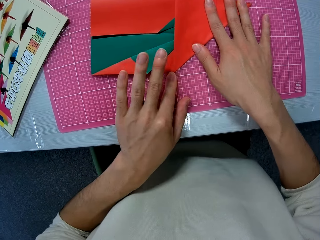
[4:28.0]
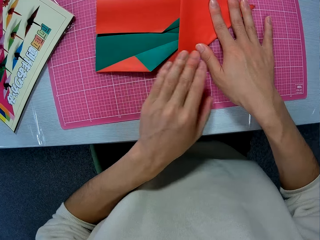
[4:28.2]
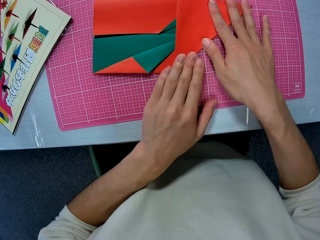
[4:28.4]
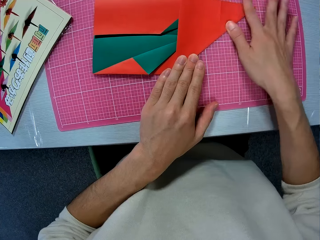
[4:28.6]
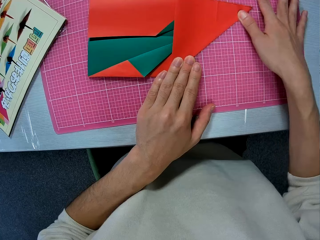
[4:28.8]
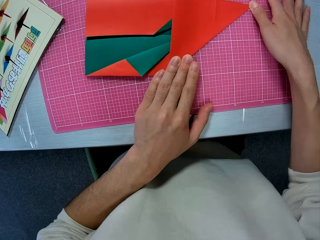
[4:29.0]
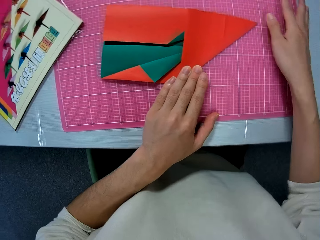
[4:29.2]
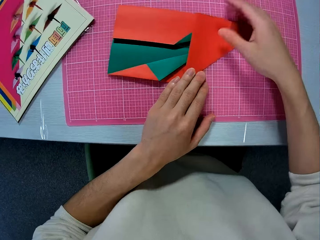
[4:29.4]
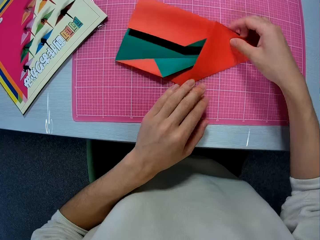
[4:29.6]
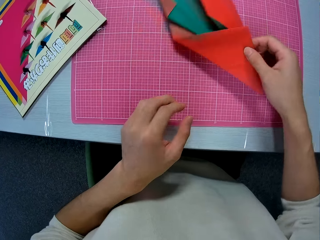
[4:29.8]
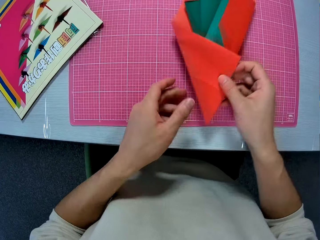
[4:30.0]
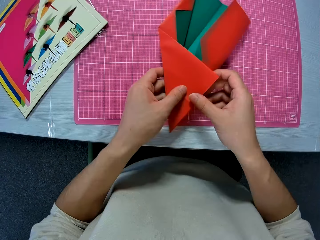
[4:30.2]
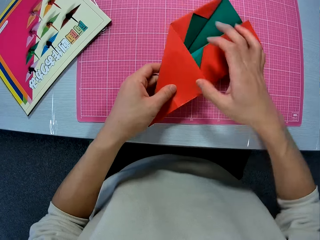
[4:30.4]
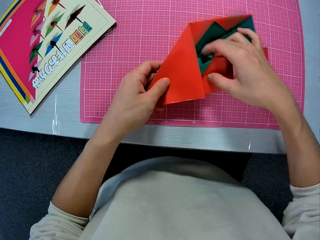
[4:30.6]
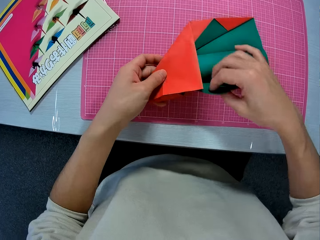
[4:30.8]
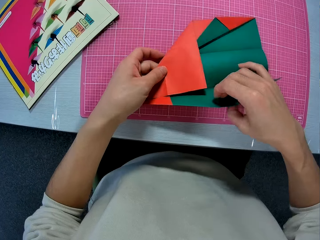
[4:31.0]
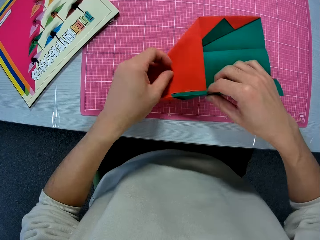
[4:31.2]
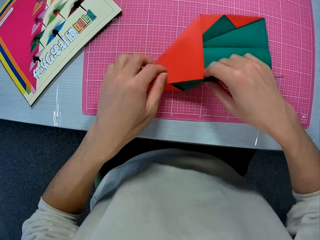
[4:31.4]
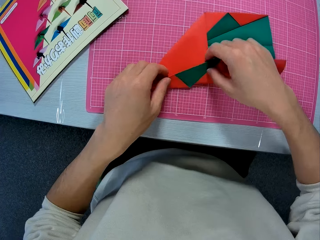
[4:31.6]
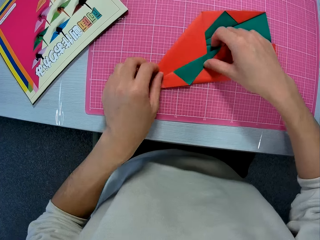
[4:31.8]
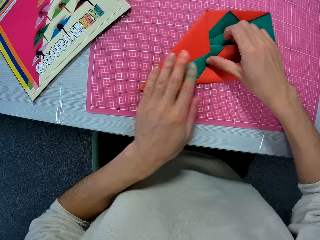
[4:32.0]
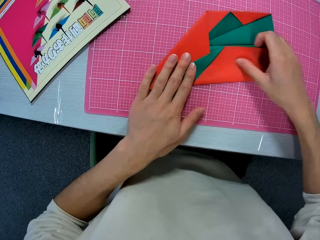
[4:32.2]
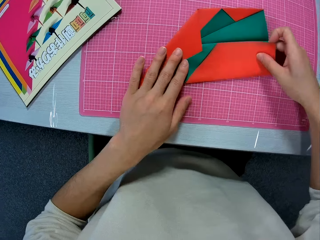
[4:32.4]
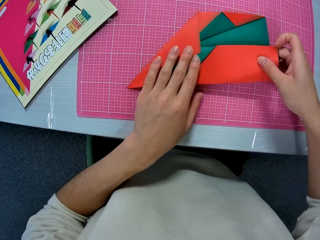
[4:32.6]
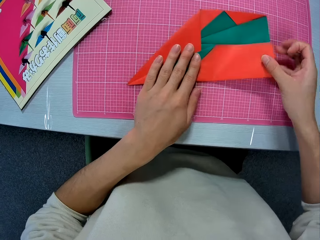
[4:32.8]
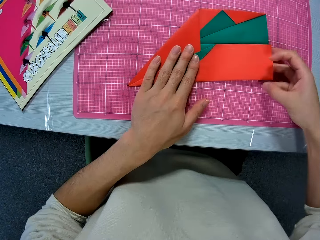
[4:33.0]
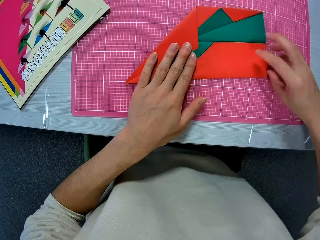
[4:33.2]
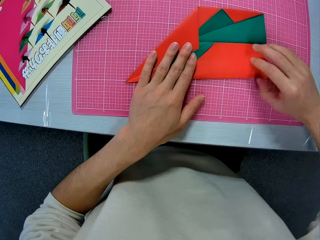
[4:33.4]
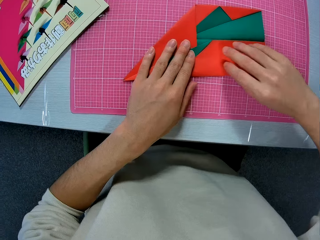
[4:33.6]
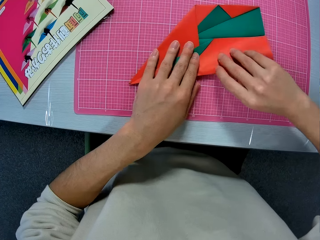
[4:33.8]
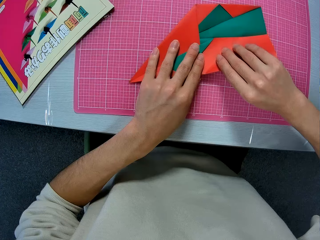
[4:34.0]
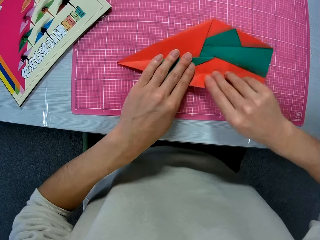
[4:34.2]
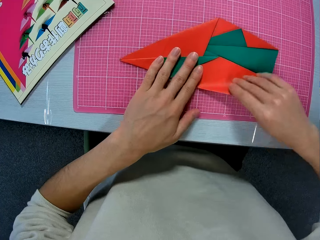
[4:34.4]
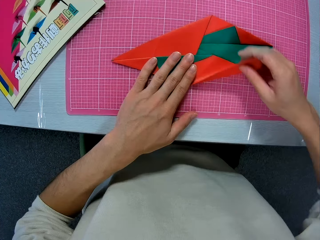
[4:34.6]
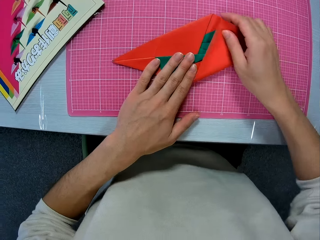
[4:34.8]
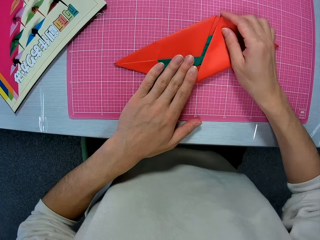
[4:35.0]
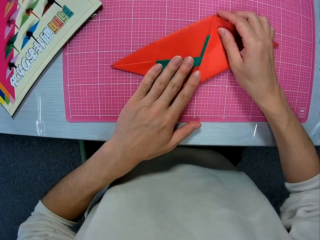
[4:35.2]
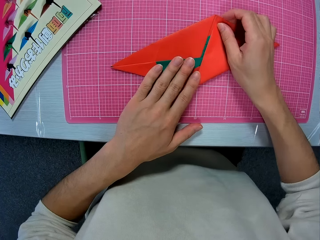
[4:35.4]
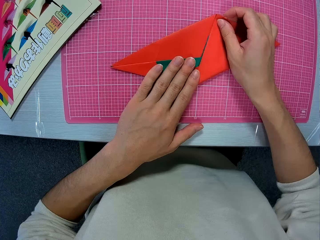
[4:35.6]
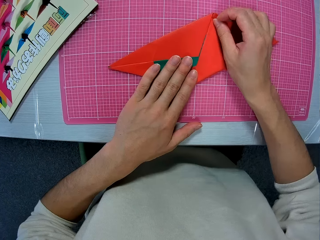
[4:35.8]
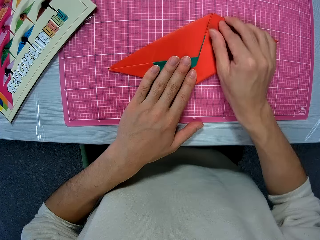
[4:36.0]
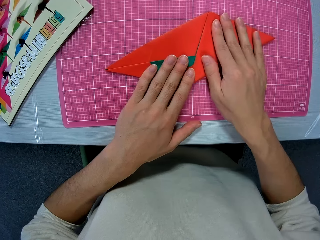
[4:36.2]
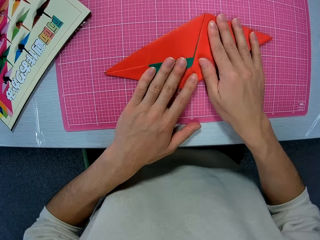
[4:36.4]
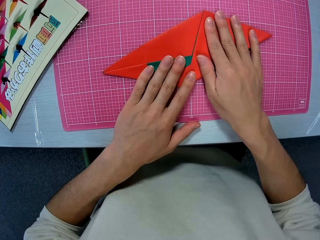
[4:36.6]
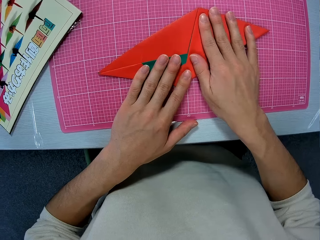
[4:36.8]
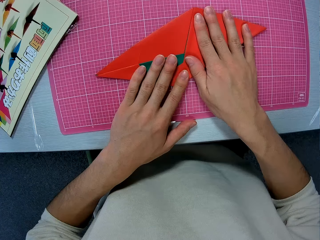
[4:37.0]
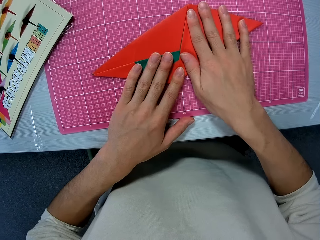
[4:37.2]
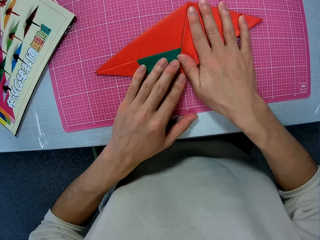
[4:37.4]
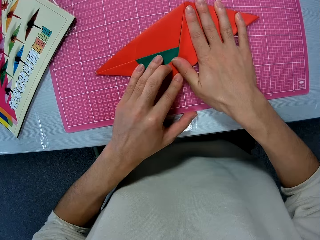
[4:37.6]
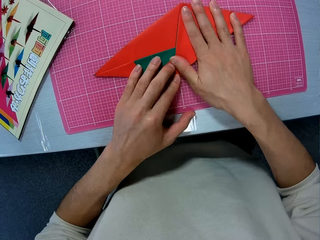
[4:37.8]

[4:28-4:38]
The camera wearer flattens the construction paper with his hands. He turns the construction paper. He unfolds the construction paper. He folds the construction paper. He flattens the construction paper with his hands. He folds the construction paper.

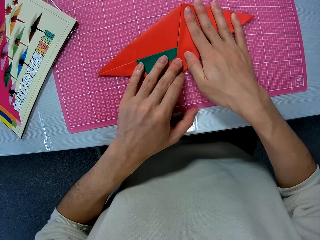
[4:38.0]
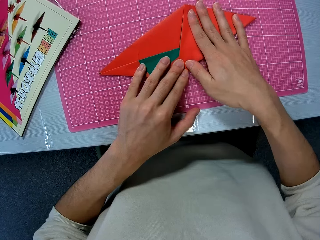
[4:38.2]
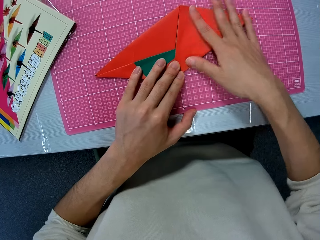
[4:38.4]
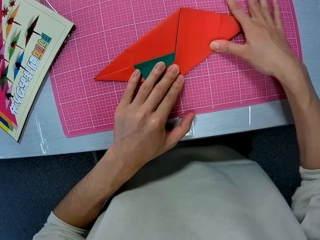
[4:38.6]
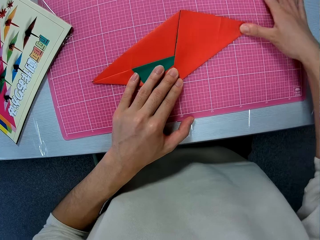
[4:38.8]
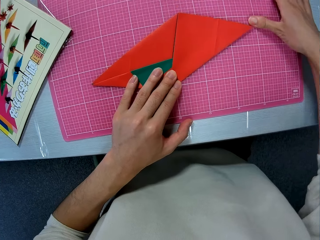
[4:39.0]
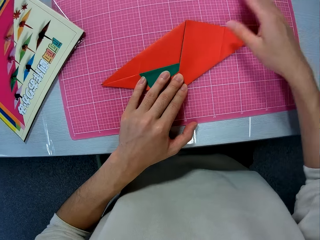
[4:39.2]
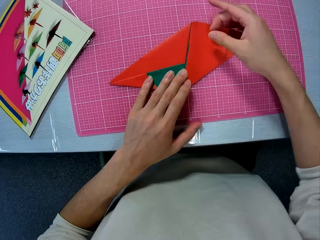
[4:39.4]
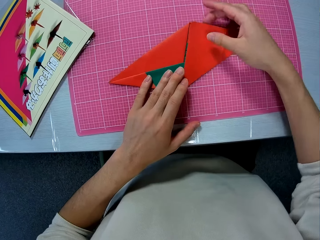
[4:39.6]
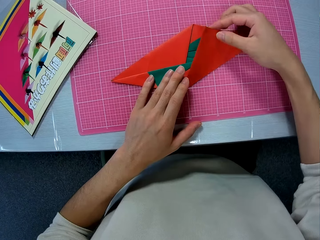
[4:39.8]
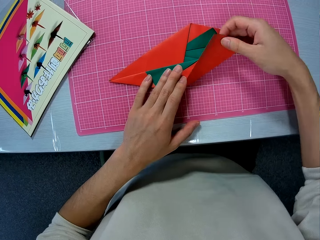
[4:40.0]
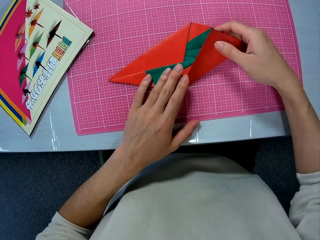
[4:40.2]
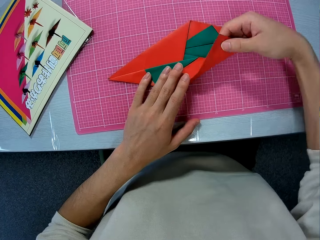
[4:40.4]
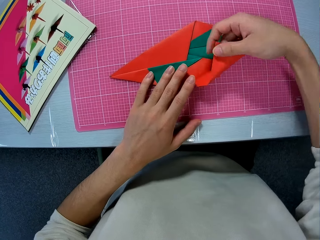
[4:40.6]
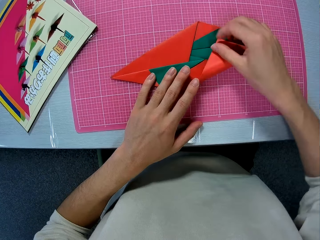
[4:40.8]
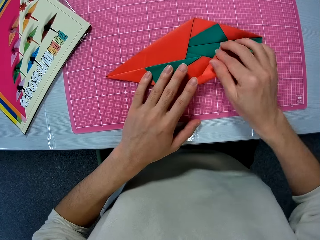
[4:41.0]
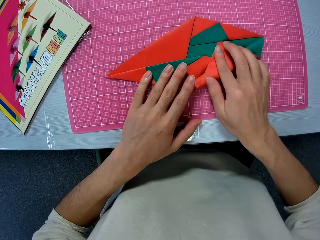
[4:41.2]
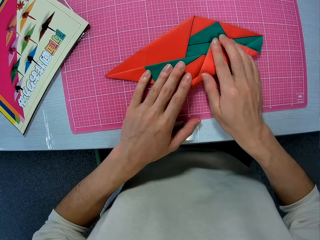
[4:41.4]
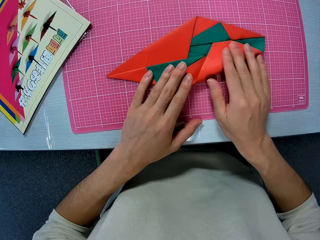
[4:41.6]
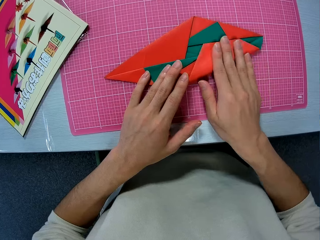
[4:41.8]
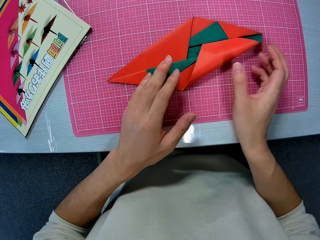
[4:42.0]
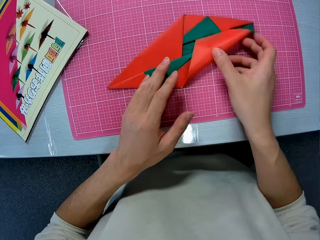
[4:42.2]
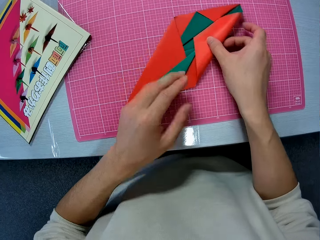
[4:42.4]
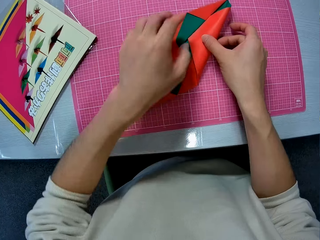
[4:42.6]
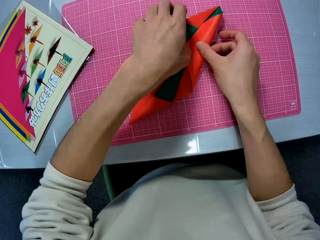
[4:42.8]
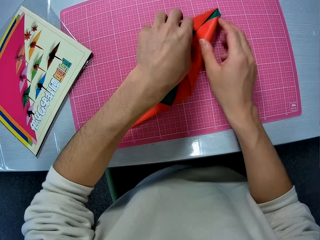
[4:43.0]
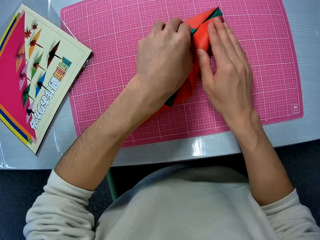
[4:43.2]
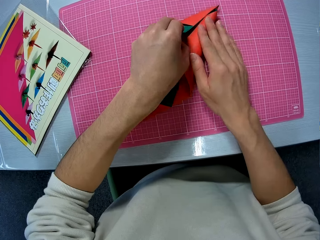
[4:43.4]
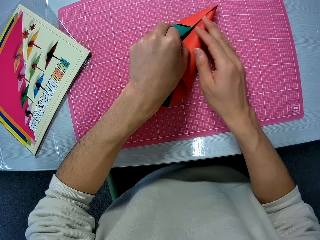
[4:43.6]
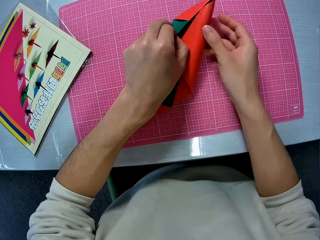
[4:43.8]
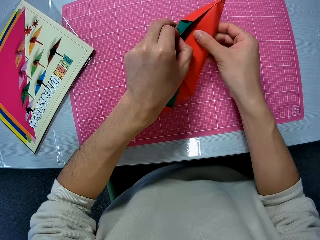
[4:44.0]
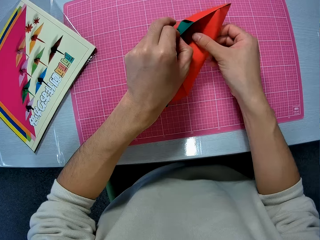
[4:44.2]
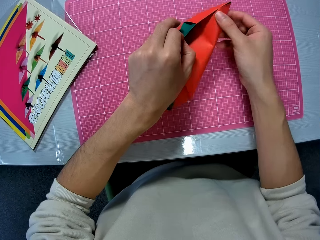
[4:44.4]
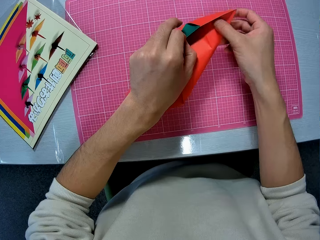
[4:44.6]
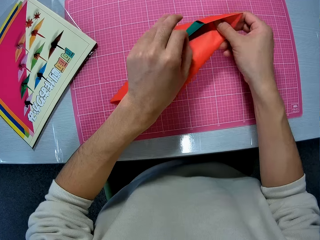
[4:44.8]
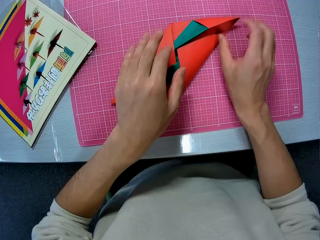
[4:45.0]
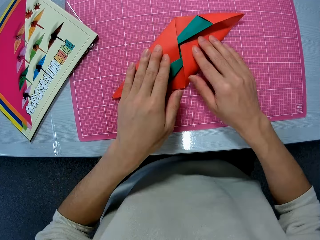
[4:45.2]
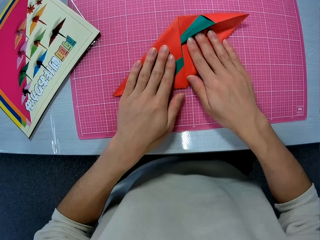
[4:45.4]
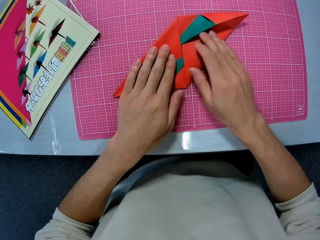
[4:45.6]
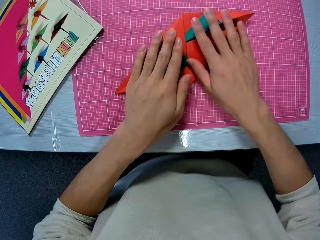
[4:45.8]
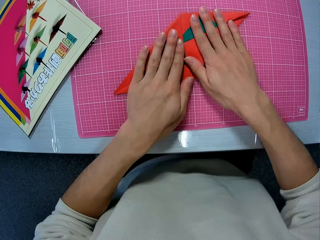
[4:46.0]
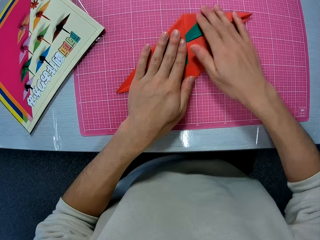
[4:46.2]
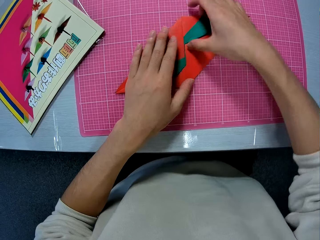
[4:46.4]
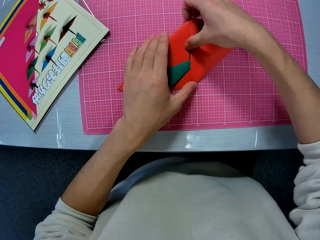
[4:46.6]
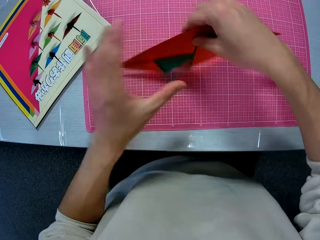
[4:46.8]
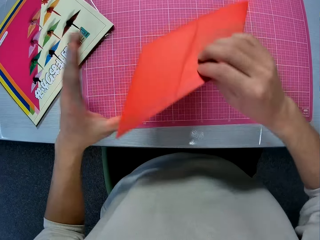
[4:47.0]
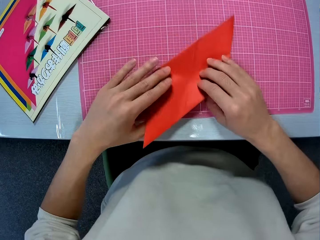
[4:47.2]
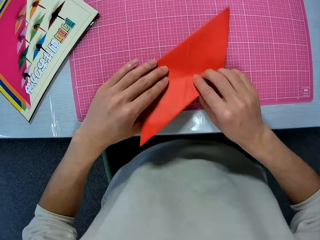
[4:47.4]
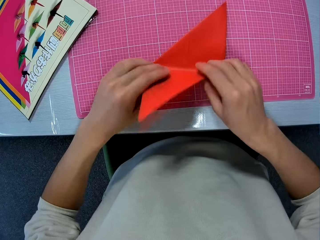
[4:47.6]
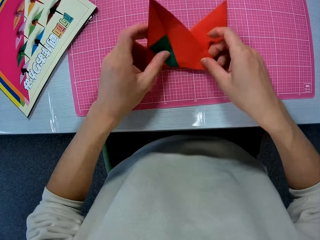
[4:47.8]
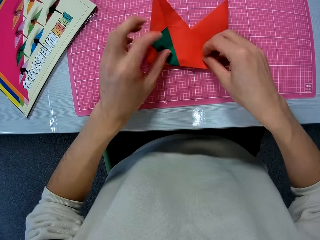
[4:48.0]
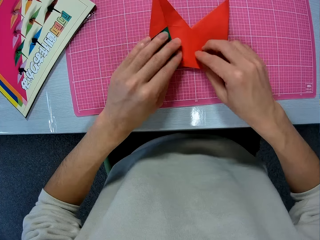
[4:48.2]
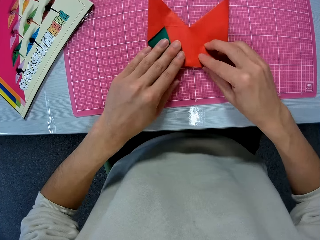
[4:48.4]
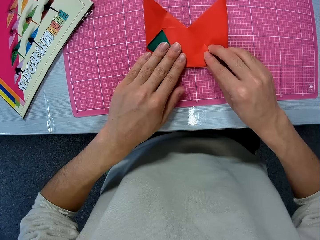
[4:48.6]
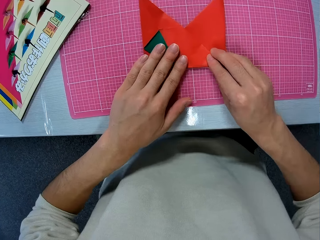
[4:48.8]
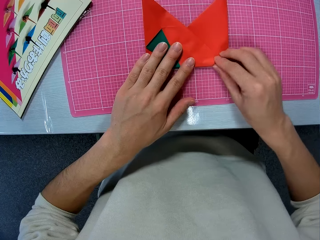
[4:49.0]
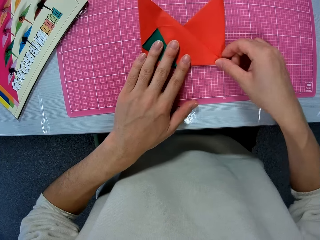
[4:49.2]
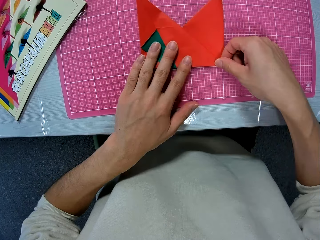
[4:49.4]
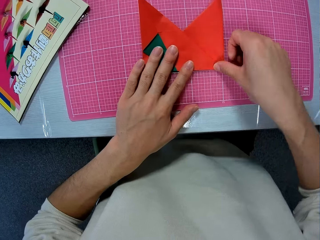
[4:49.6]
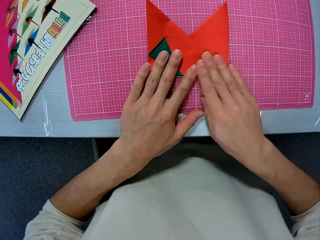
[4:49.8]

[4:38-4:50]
The camera wearer flattens the construction paper with his hands. He unfolds the construction paper. He folds the construction paper. He picks up the construction paper from a cutting mat.
